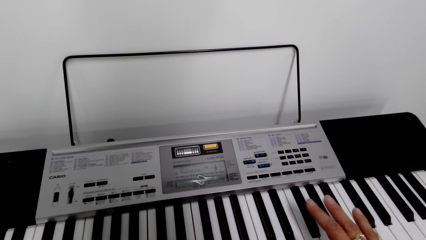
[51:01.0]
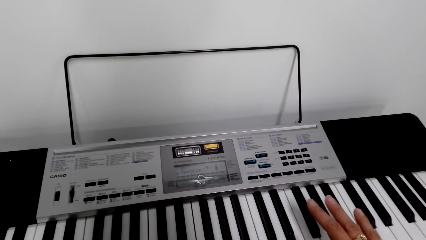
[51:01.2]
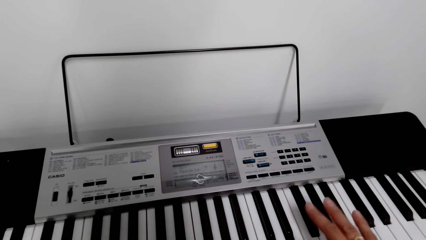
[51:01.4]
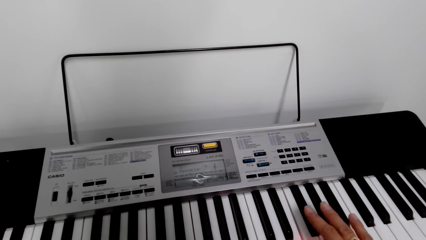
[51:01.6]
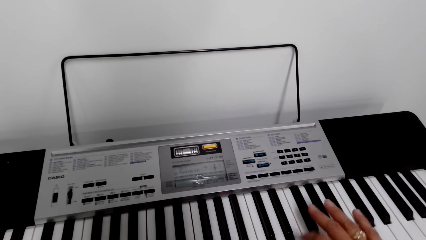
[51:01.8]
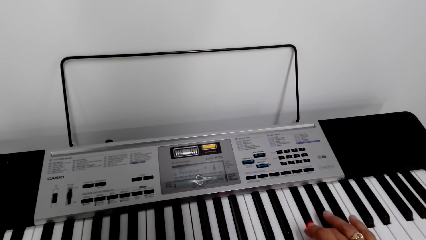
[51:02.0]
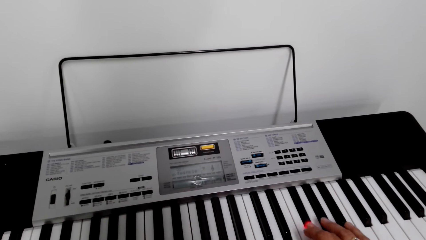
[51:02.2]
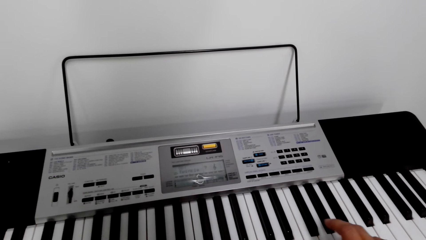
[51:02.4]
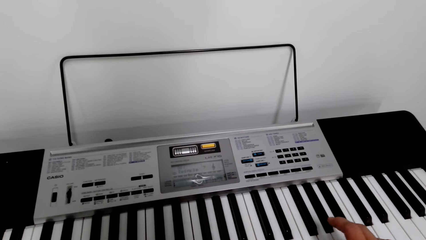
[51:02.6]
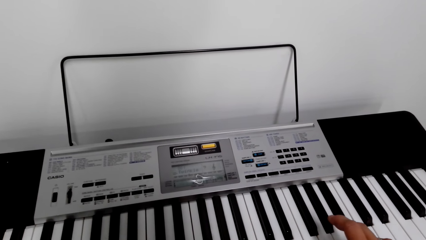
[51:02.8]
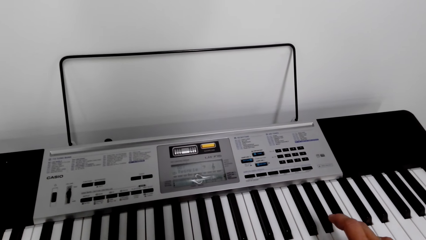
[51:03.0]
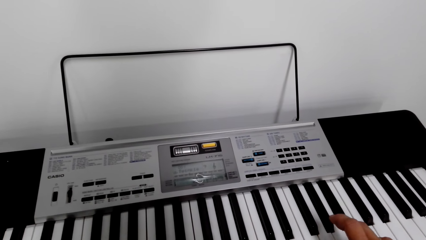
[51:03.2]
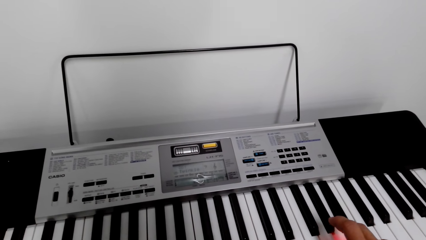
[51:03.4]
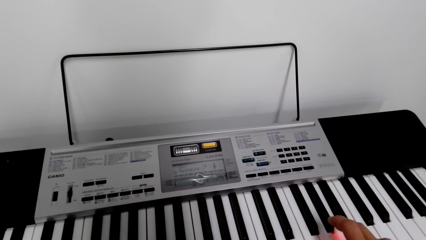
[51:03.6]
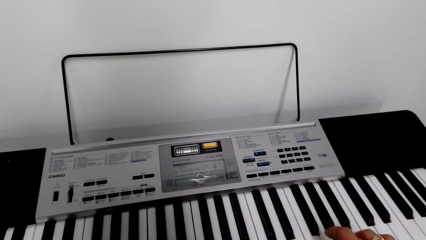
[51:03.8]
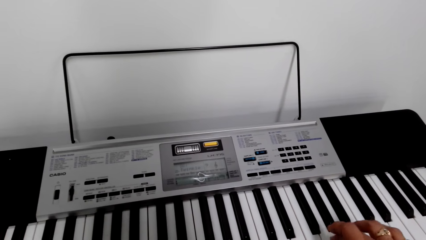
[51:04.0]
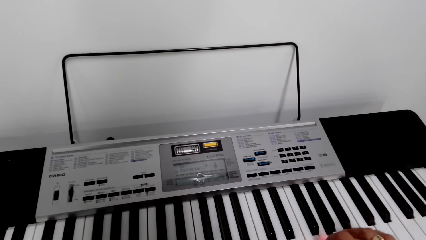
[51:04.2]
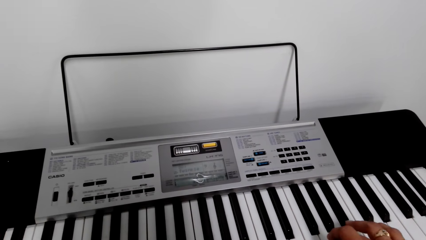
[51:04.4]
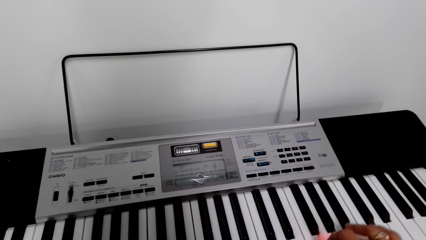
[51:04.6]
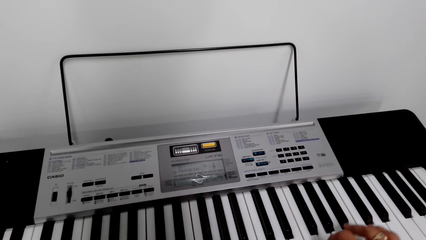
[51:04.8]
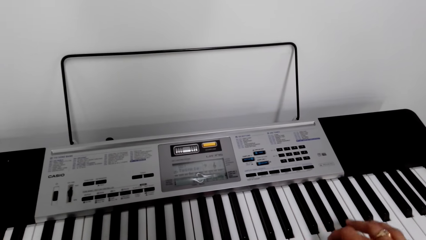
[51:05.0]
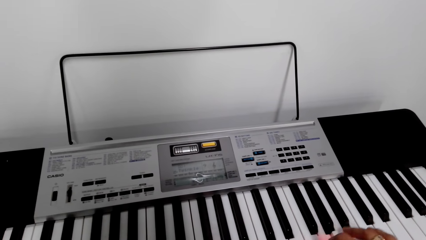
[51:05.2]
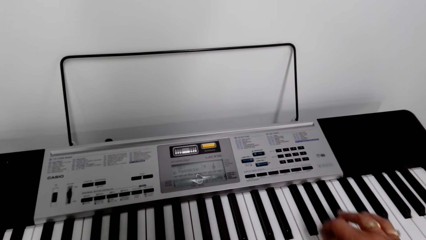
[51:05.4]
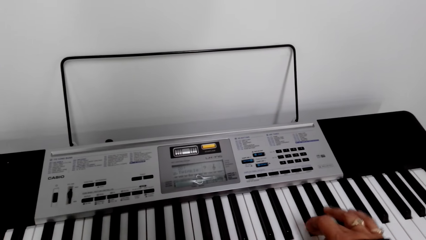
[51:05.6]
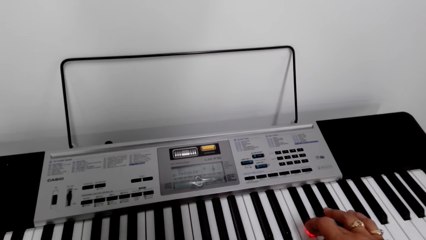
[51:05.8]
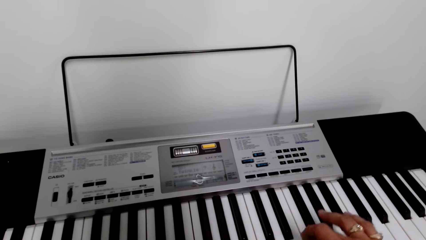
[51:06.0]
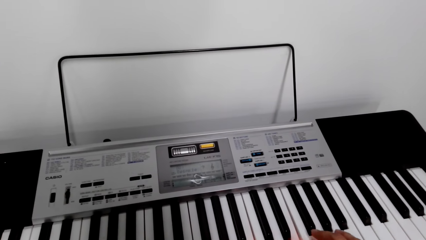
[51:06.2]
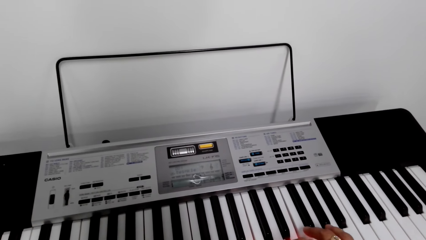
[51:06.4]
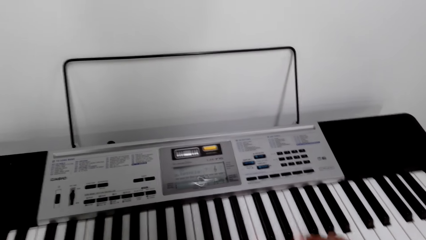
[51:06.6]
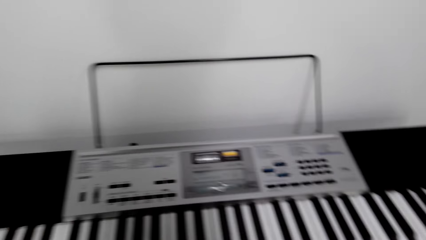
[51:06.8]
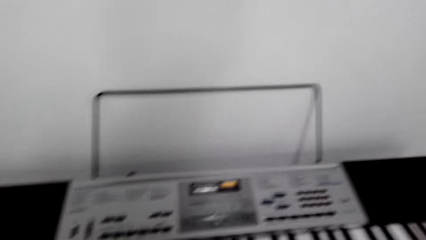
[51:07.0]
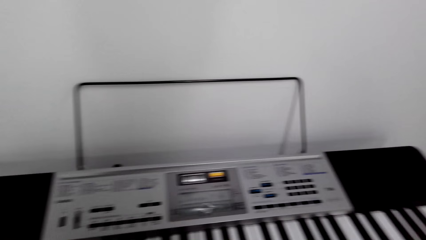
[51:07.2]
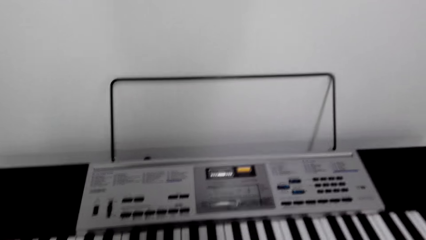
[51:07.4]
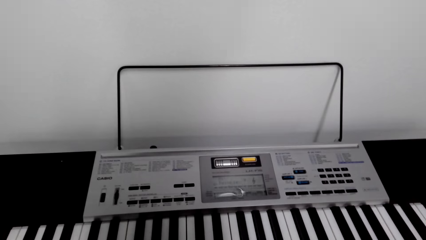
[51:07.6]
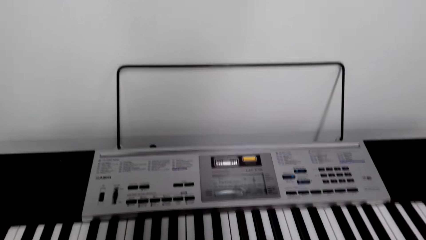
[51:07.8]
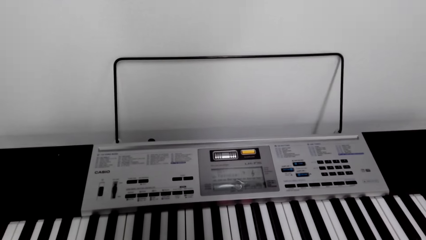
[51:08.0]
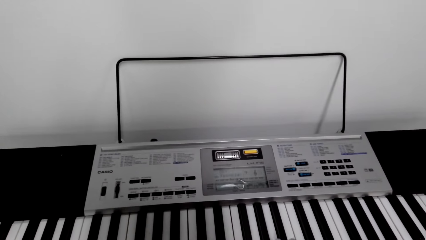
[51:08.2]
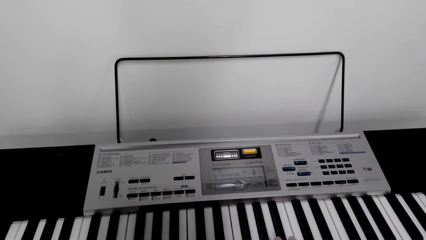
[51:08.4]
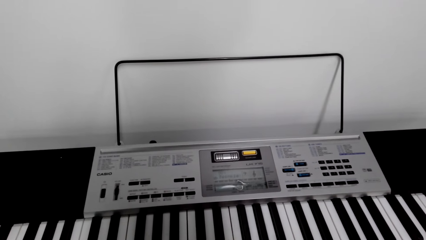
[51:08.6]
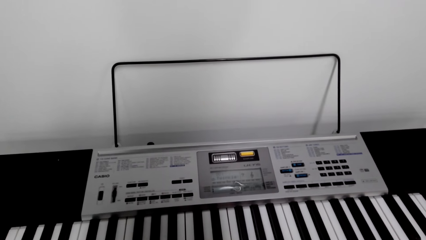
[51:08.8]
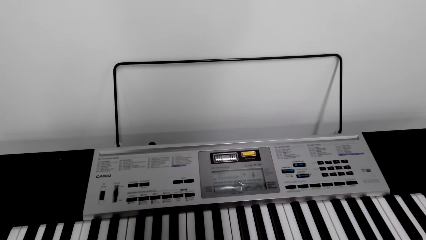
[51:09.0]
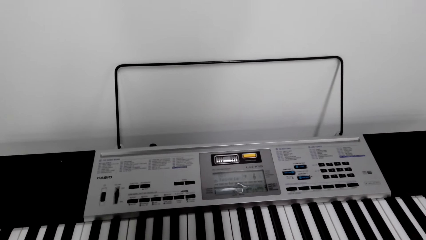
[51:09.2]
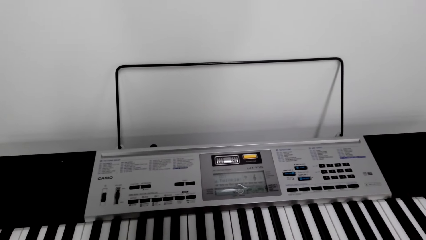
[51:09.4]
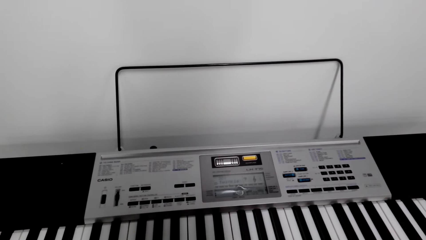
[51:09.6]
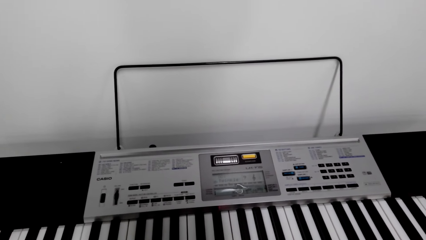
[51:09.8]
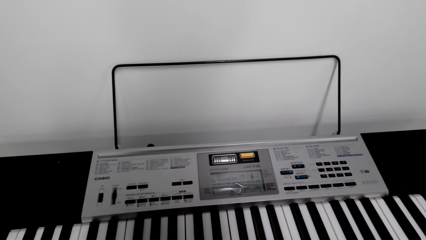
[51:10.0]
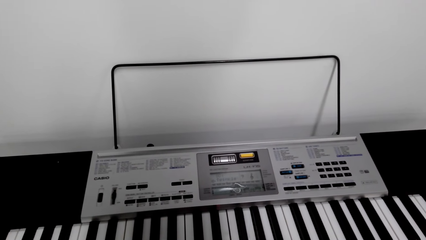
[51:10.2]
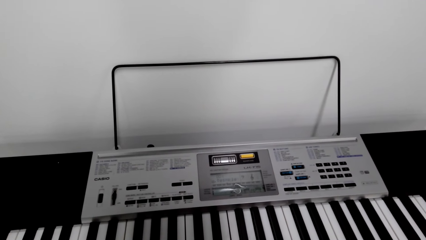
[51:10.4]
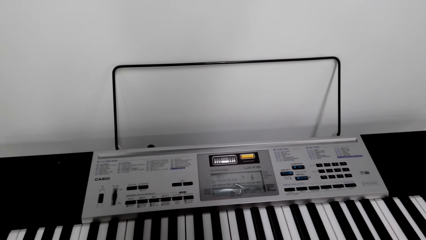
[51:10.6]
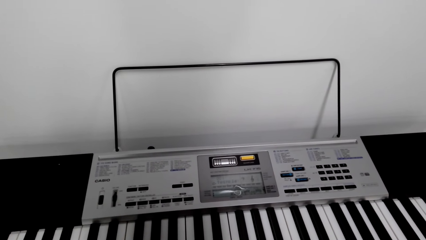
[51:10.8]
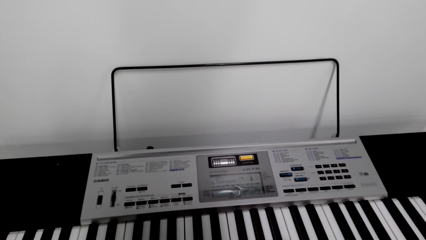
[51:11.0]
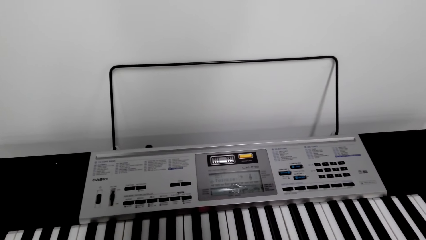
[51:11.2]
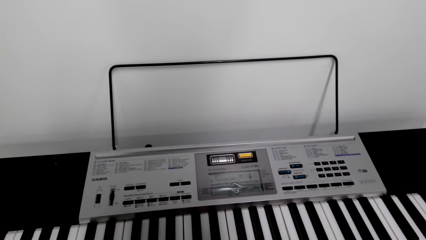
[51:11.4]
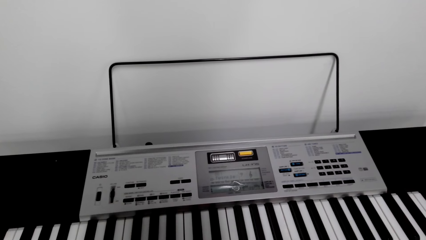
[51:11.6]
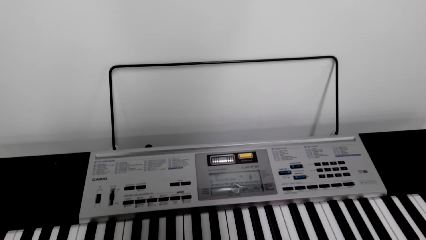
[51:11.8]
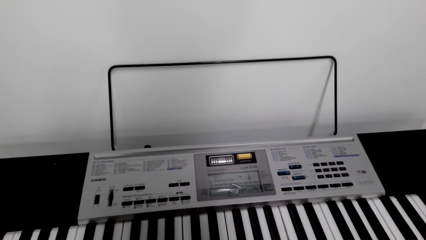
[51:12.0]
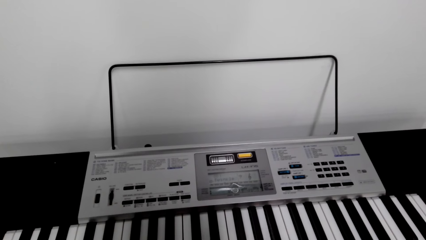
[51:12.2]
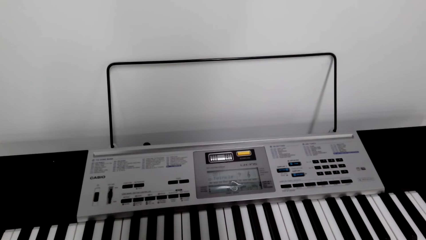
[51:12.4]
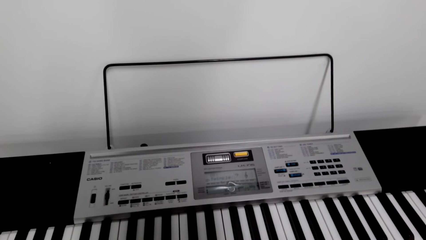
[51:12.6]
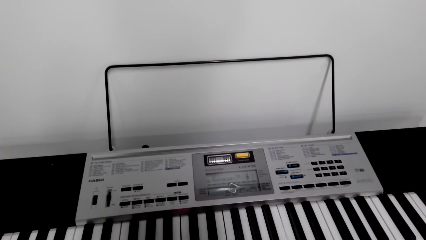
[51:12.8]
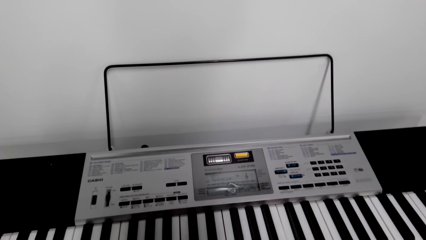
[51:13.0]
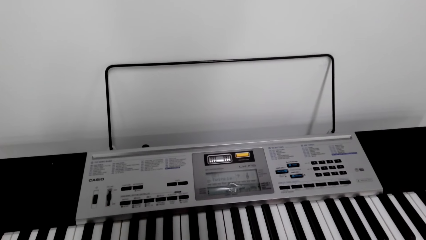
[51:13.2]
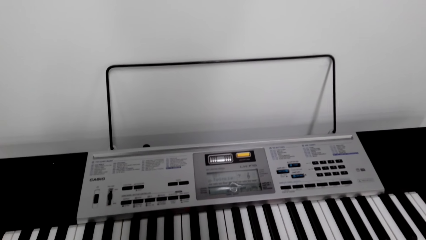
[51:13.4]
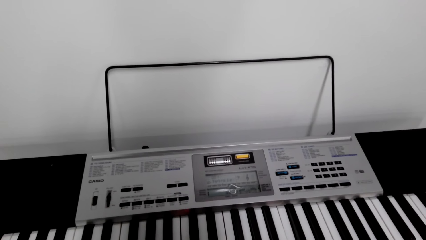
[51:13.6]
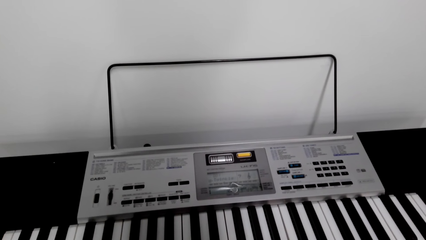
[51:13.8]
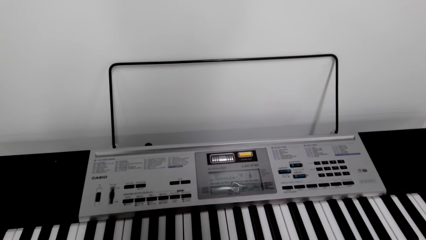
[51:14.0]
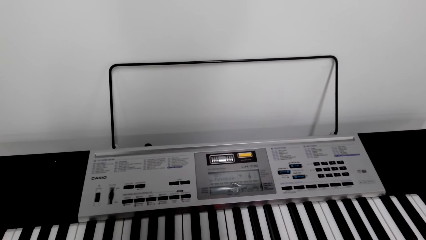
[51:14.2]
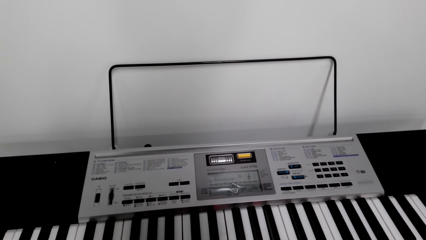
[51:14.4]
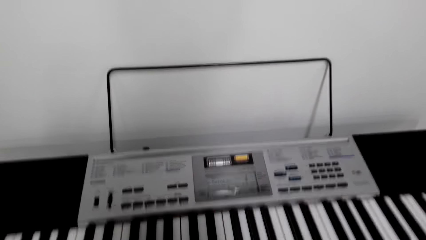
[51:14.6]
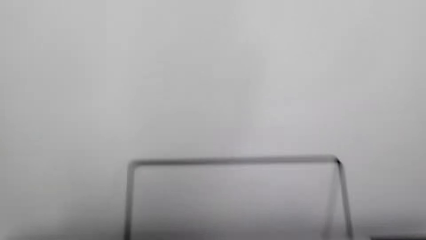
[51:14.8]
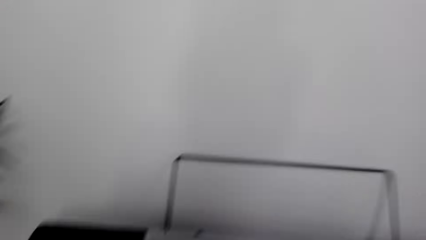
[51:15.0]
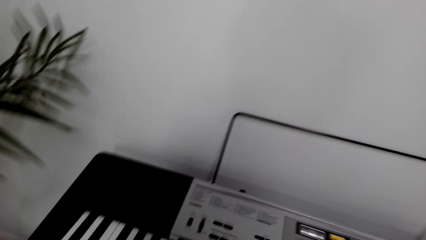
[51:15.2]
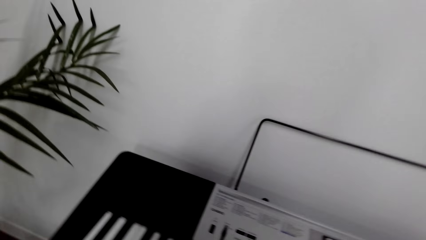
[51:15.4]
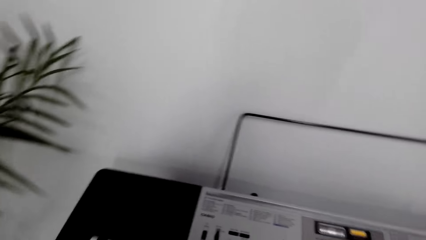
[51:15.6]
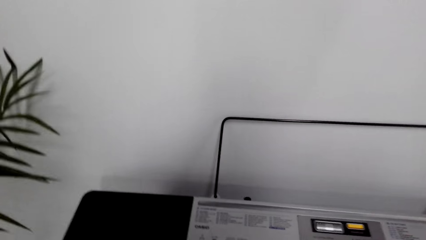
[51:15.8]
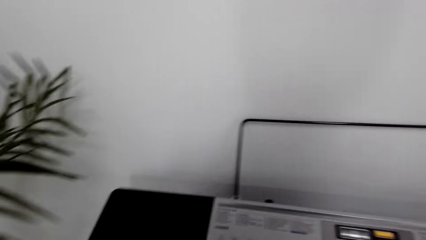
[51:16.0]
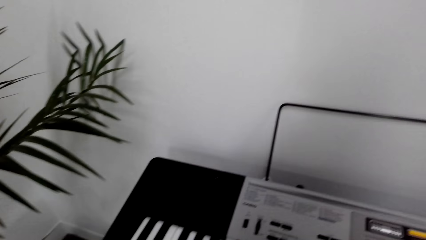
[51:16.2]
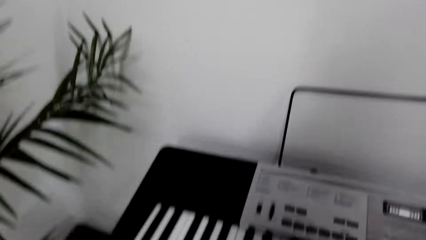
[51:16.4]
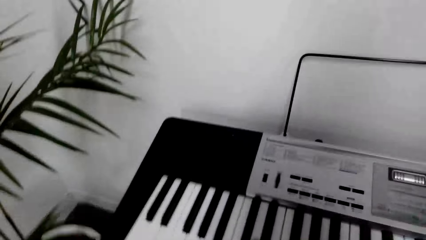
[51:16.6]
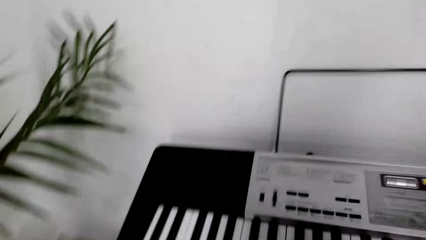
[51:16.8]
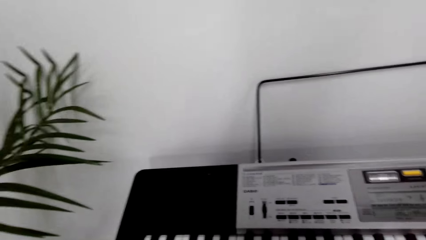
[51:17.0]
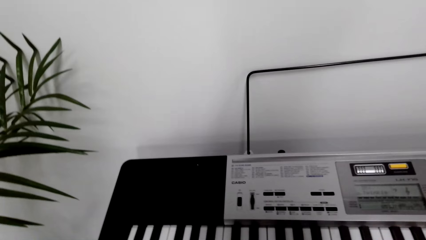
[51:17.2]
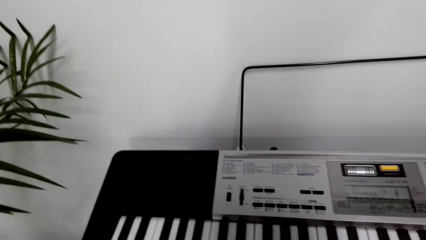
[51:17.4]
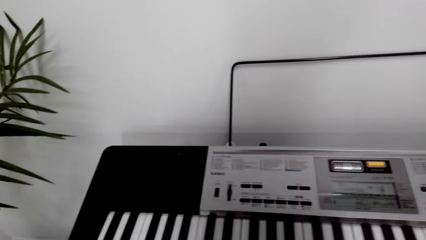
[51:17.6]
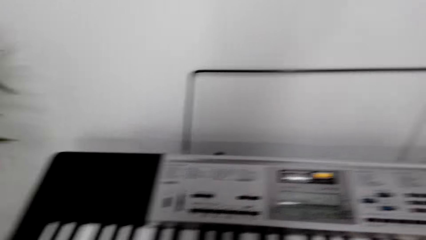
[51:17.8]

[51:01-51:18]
The camera wearer is pressing the piano keys.
